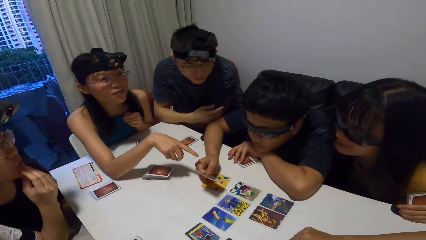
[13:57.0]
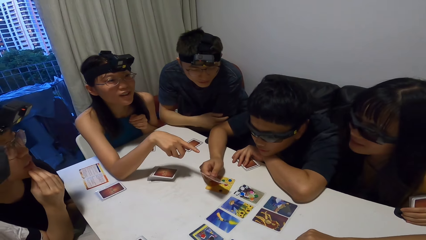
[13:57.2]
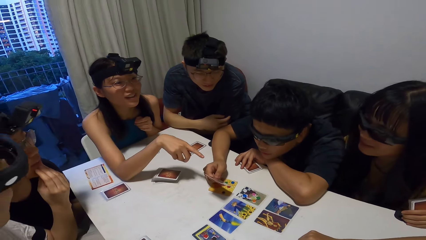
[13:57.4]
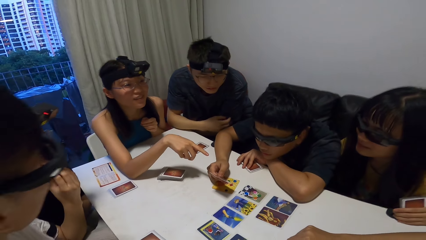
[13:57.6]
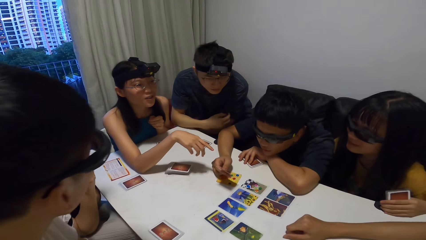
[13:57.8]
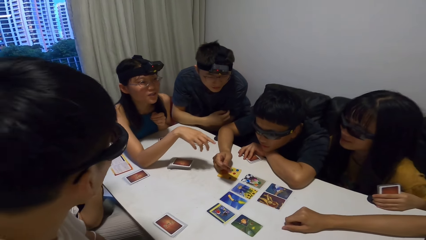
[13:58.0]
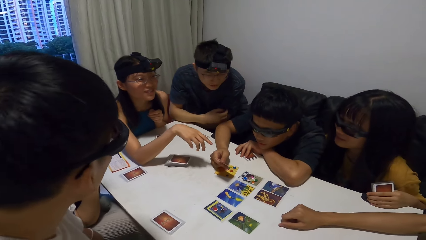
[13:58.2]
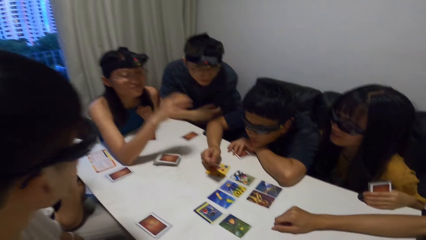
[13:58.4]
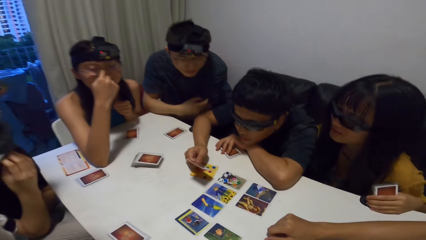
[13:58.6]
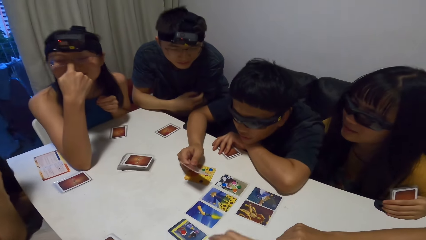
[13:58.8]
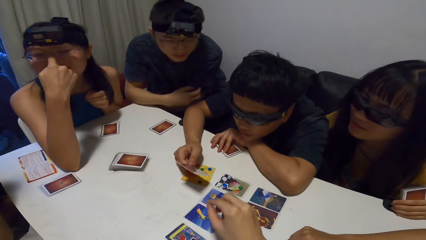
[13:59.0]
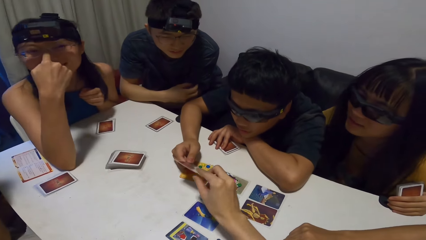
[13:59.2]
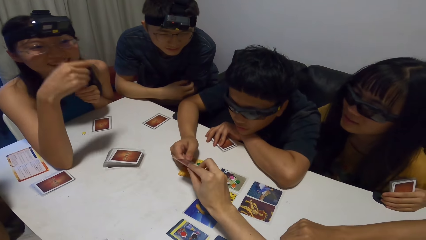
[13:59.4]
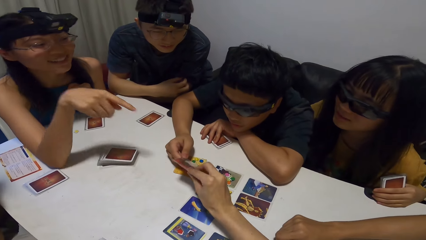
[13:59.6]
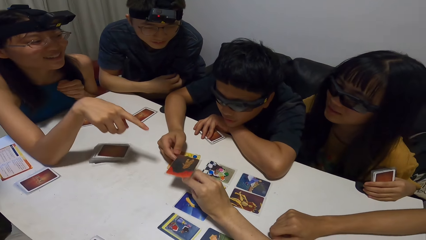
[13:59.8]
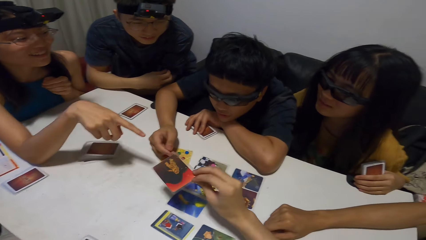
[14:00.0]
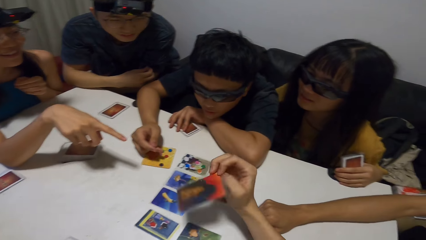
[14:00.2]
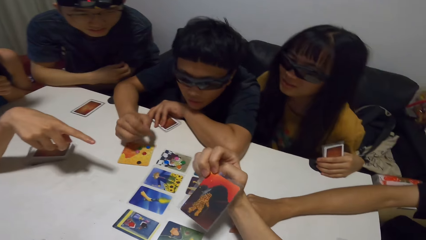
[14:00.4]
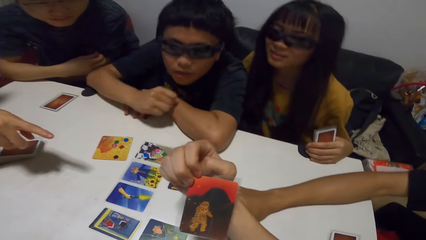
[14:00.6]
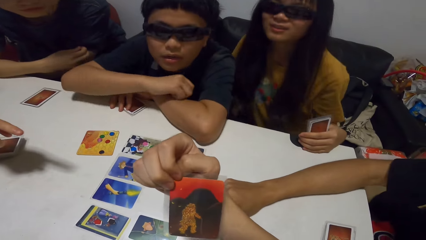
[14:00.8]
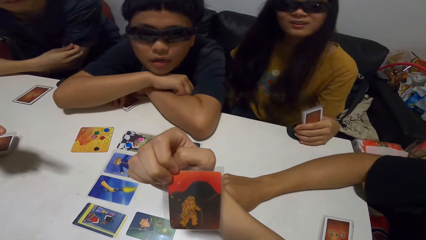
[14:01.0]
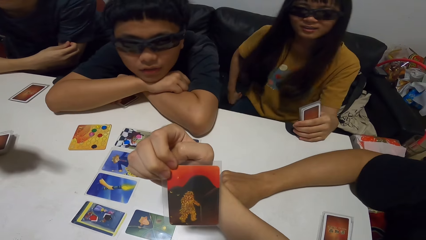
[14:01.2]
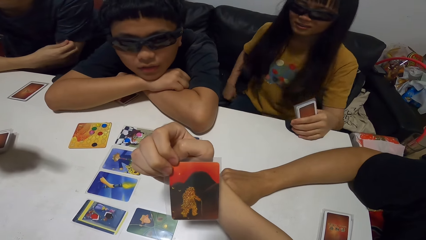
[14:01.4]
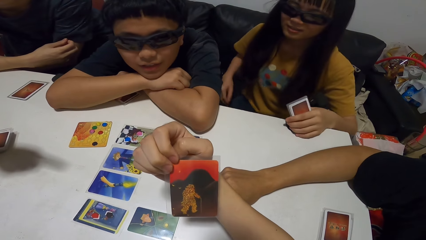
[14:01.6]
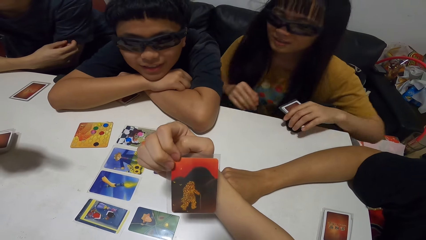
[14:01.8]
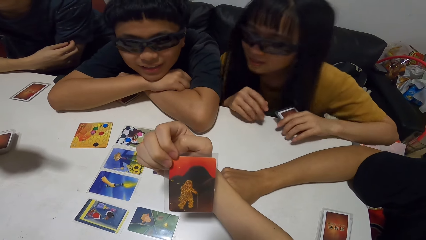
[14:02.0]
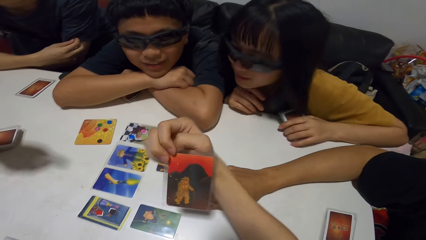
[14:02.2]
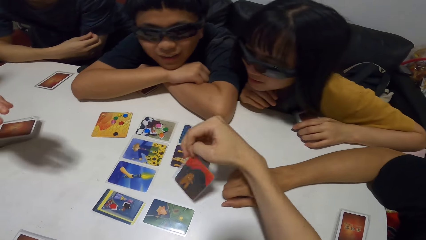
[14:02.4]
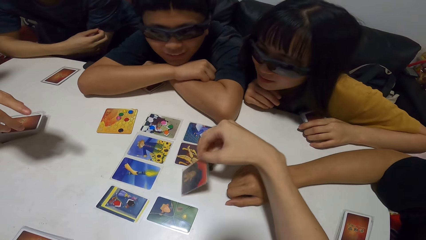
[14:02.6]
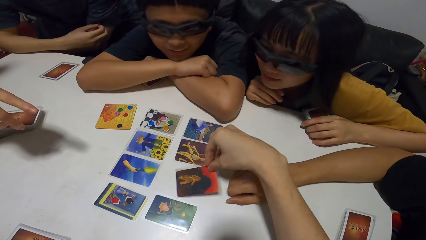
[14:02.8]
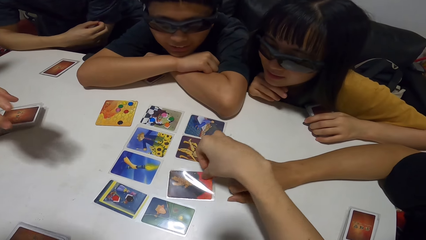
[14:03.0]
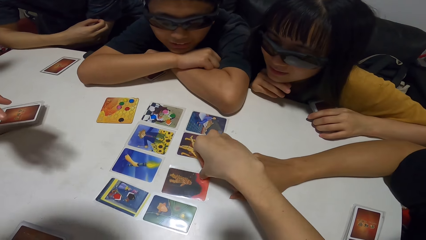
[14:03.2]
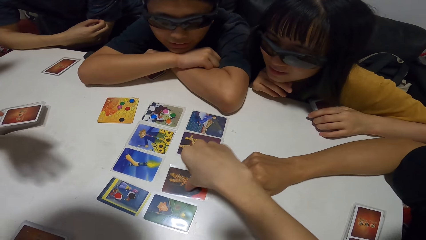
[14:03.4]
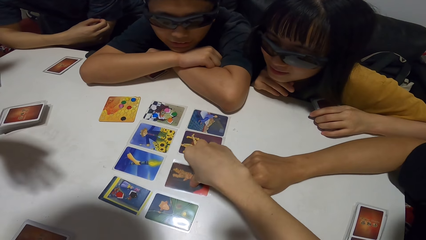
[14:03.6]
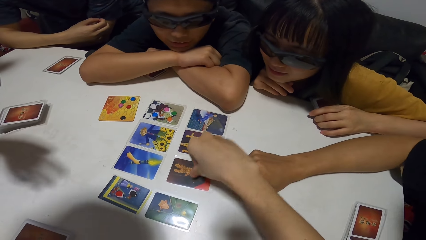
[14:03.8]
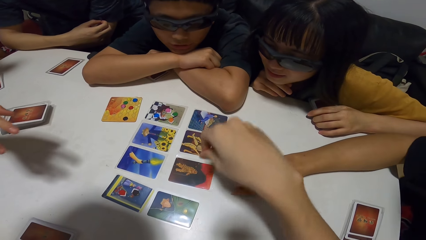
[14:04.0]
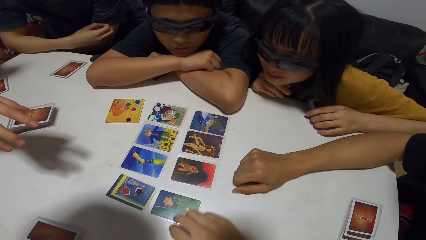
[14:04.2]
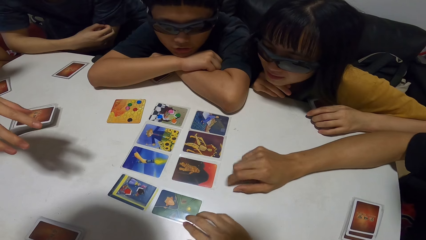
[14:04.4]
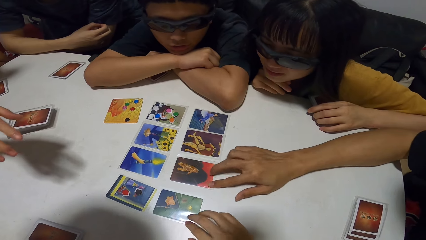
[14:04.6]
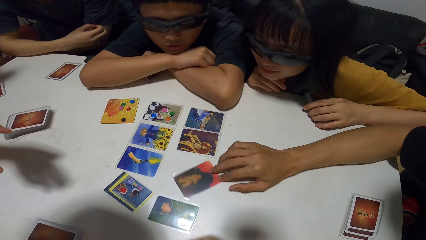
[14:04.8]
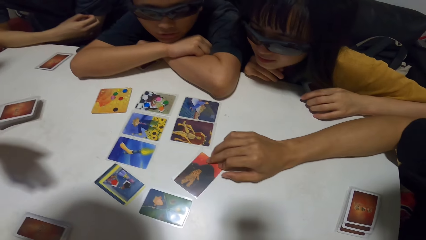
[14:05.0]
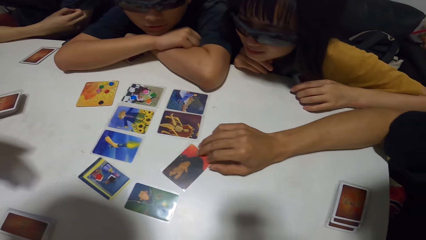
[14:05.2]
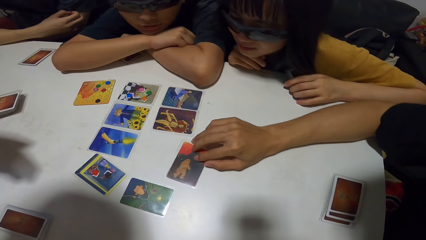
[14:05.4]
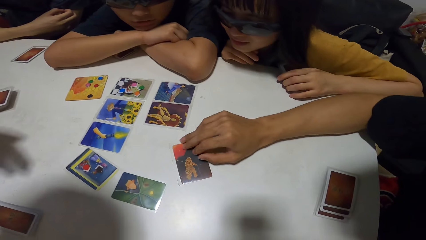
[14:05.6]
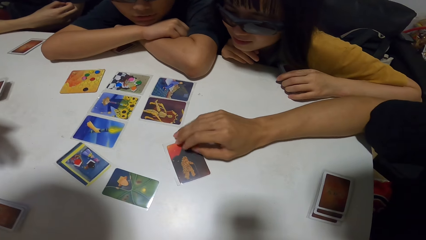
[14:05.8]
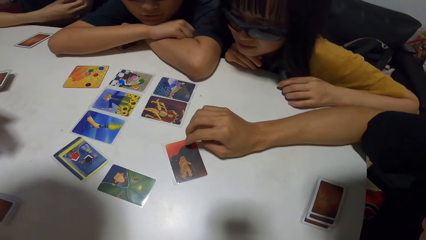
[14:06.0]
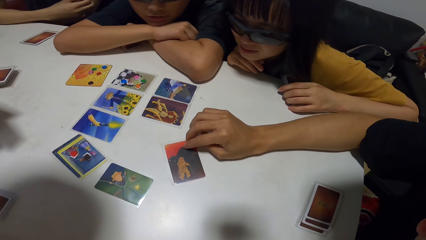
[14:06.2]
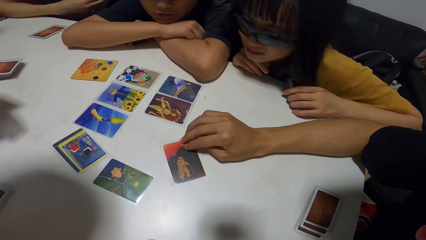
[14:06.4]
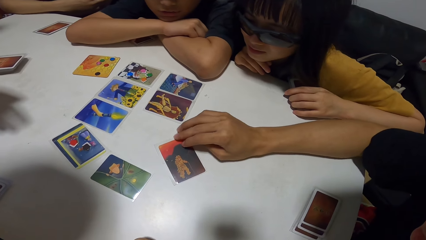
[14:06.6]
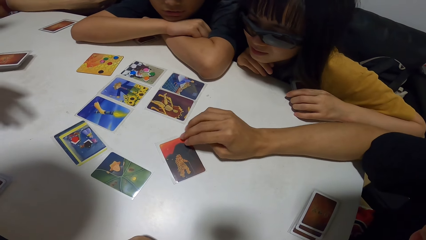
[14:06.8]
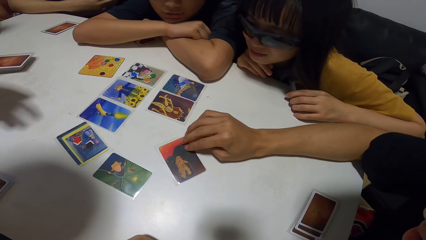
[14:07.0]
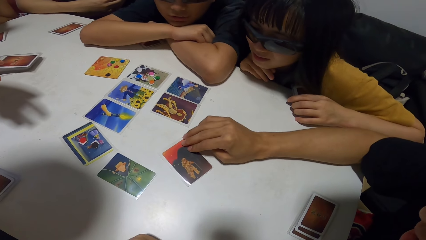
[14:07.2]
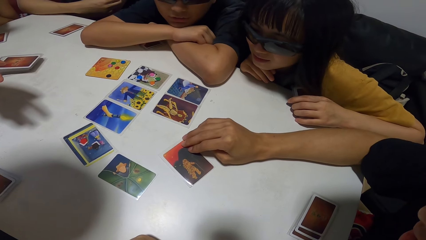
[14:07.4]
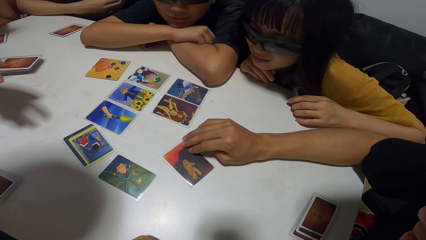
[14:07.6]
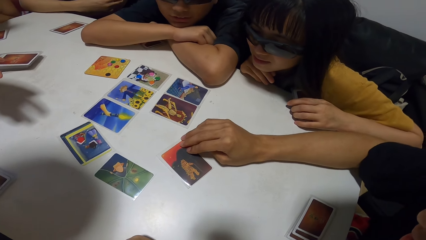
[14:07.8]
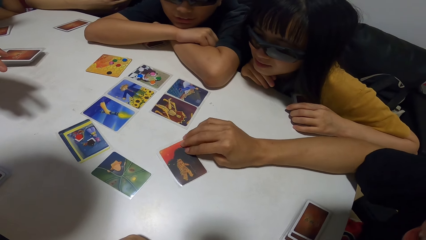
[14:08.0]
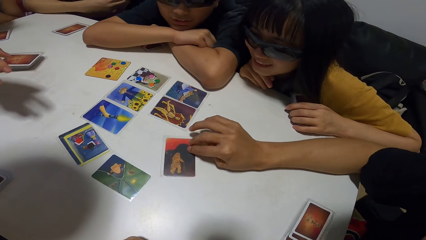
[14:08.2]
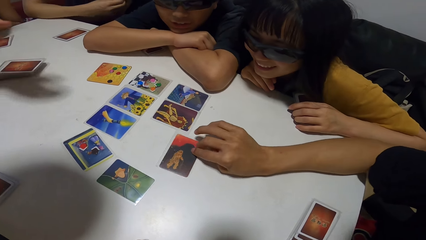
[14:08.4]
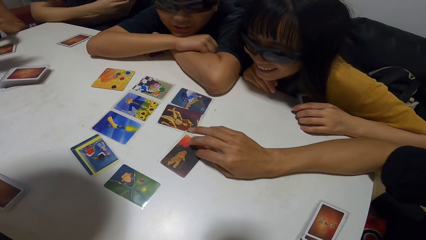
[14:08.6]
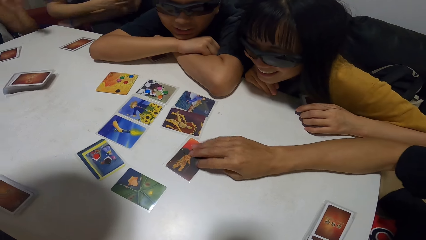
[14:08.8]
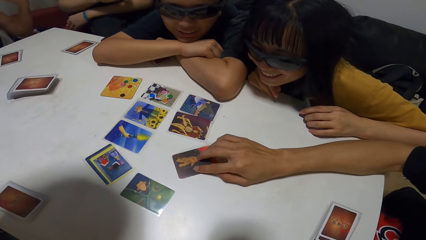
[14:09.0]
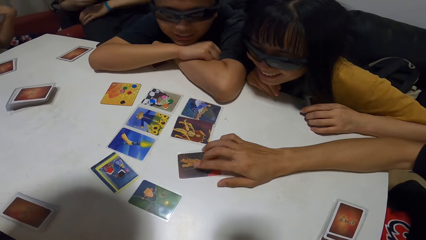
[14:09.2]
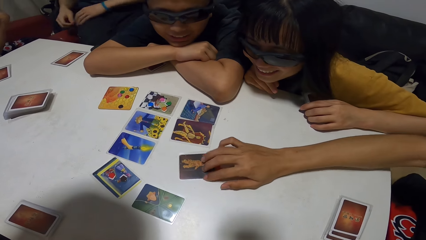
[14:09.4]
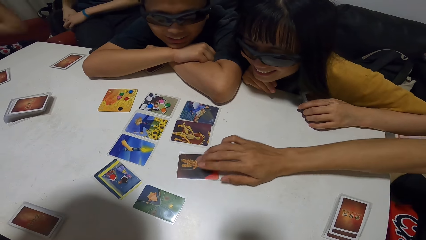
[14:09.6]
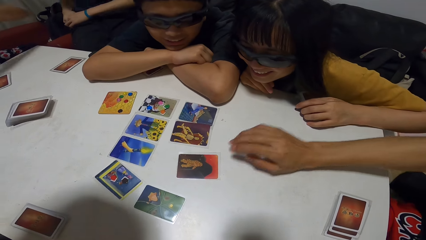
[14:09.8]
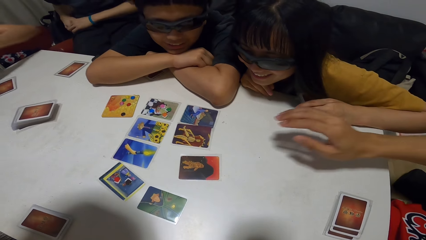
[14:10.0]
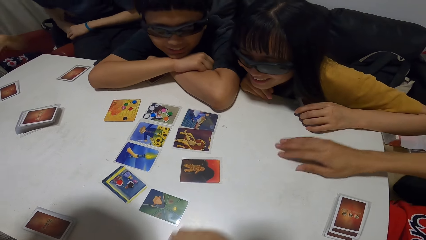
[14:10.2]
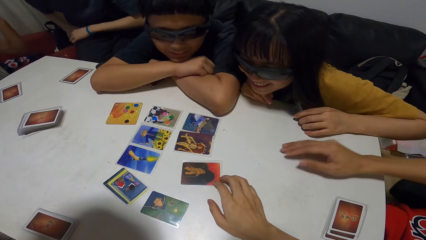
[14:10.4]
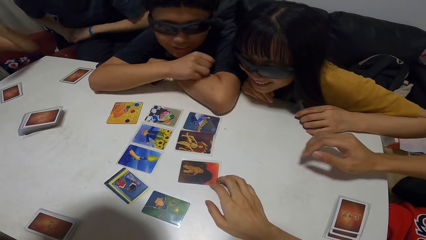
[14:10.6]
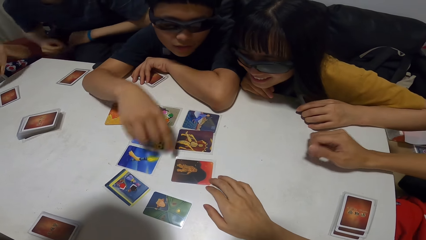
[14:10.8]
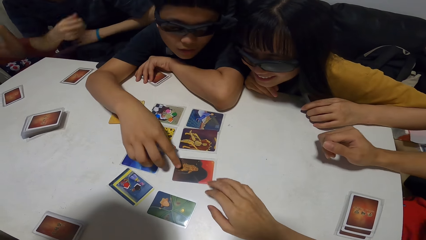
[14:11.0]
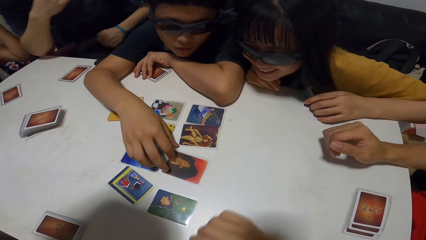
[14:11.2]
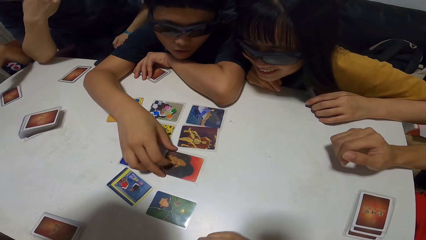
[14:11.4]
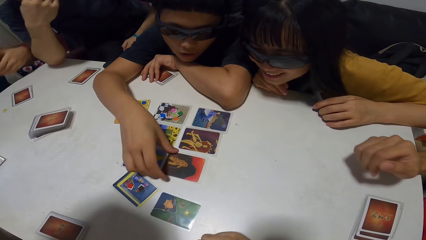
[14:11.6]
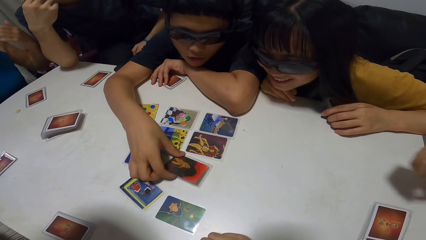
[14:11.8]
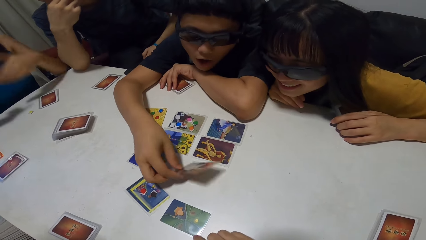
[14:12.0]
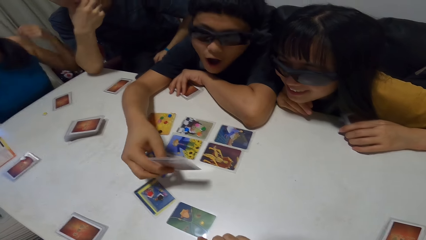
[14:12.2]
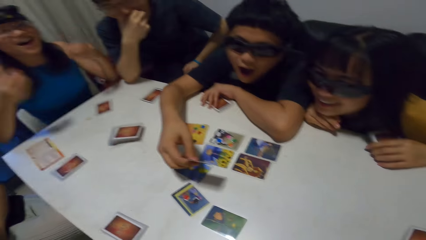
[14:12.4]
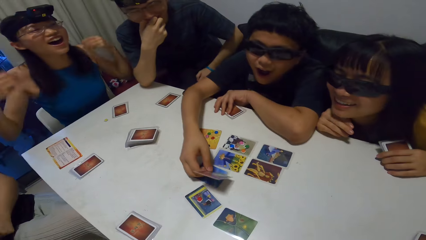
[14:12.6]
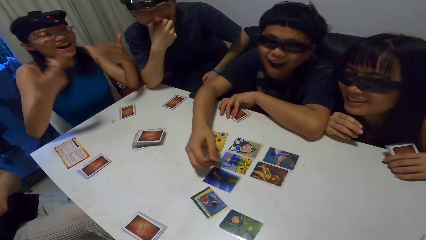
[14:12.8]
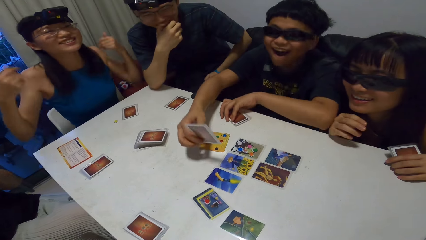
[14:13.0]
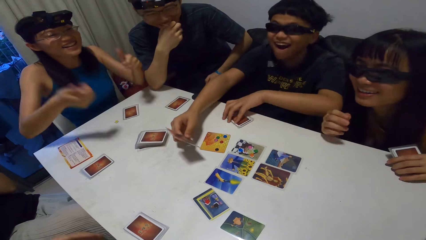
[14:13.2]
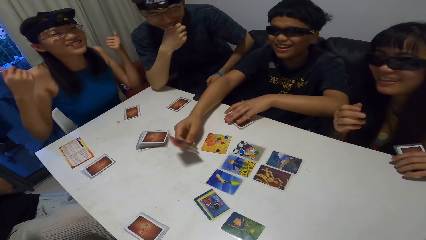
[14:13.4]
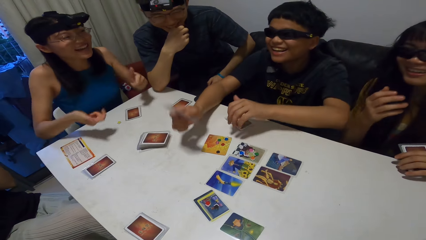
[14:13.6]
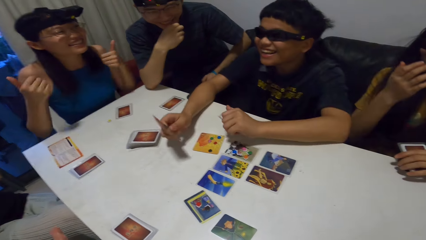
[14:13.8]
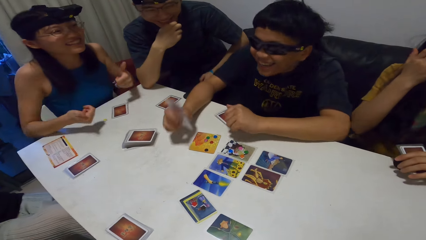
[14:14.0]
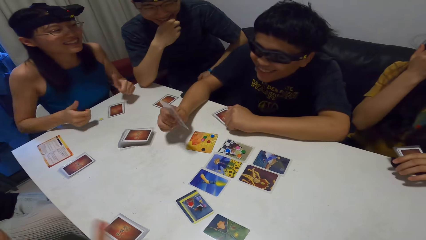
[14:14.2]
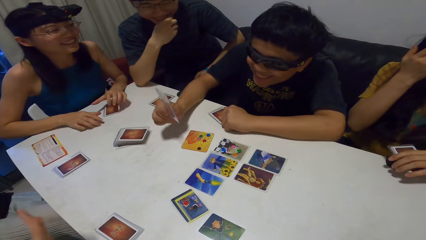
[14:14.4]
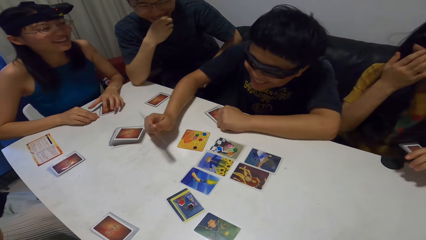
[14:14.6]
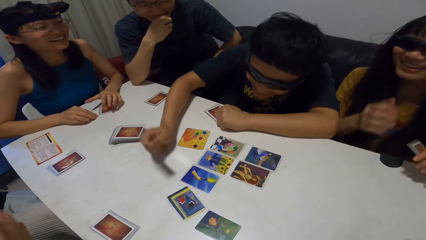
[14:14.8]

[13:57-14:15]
The camera wearer collects the card from a man with his right hand. He drops the card on the table with his right hand. Another man turns the card on the table with his right hand. The camera wearer adjusts the card on the table with his right hand. The first man picks up the card from the table with his right hand.
